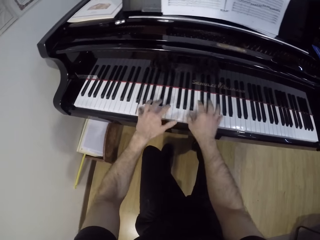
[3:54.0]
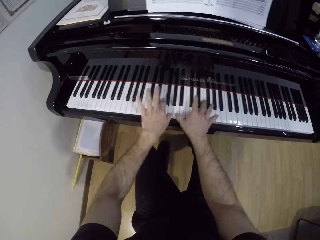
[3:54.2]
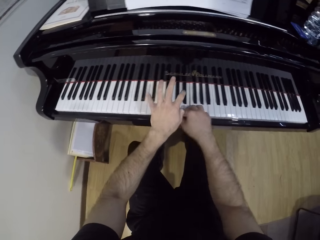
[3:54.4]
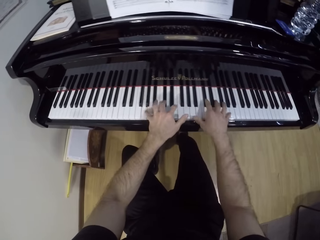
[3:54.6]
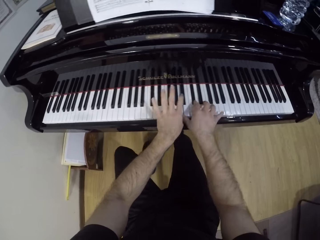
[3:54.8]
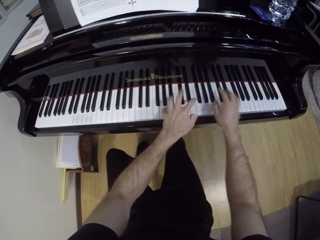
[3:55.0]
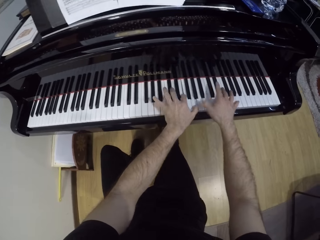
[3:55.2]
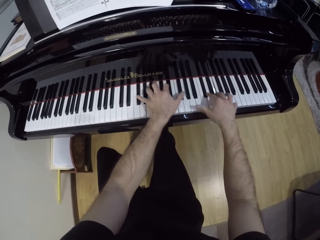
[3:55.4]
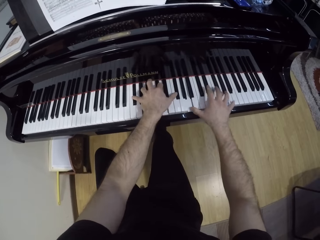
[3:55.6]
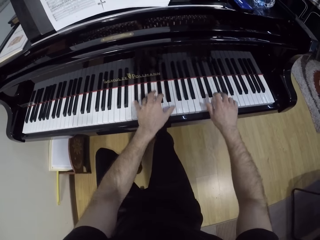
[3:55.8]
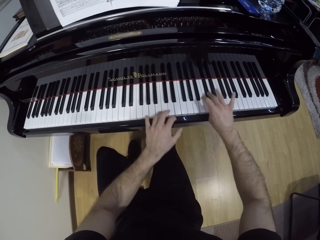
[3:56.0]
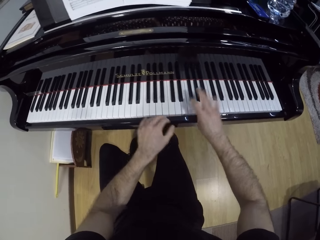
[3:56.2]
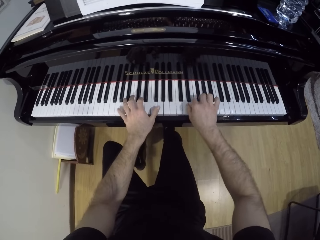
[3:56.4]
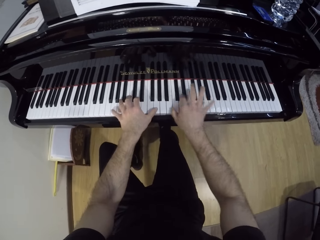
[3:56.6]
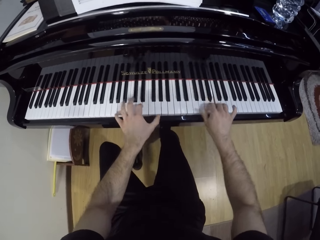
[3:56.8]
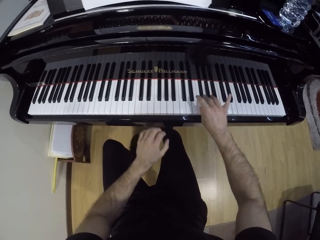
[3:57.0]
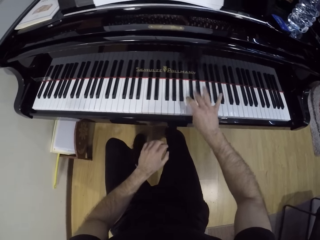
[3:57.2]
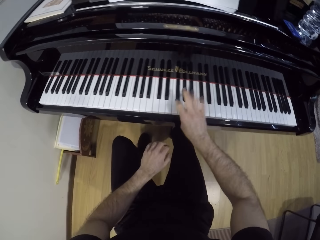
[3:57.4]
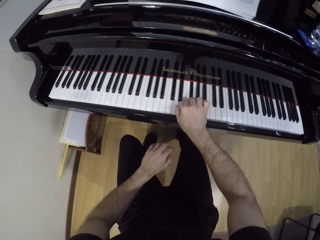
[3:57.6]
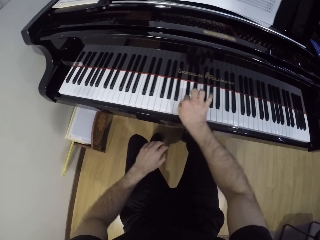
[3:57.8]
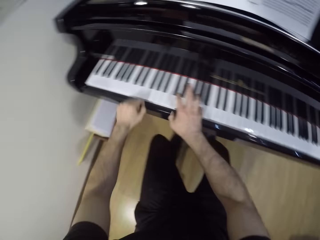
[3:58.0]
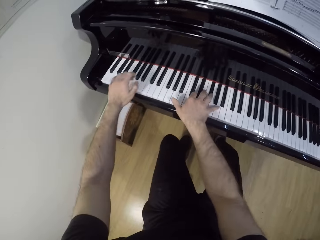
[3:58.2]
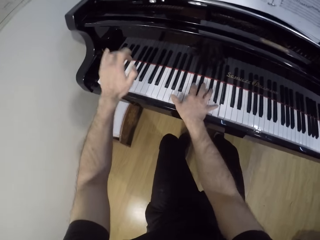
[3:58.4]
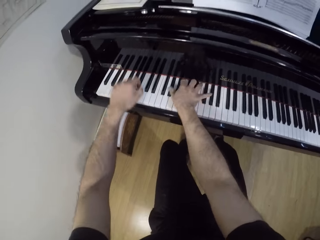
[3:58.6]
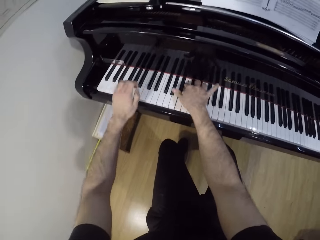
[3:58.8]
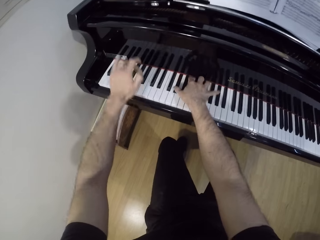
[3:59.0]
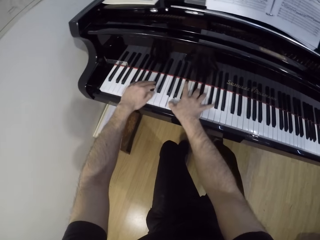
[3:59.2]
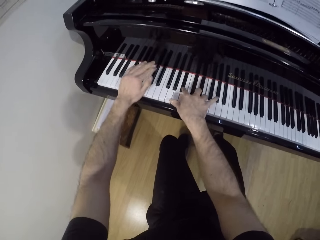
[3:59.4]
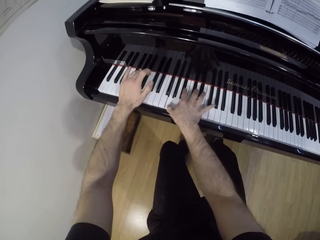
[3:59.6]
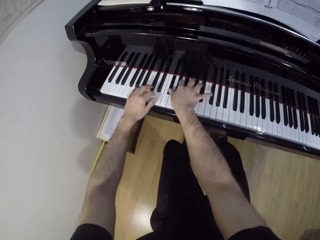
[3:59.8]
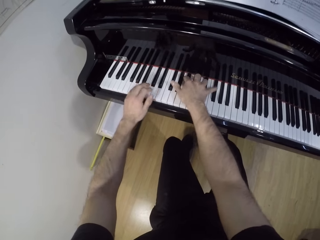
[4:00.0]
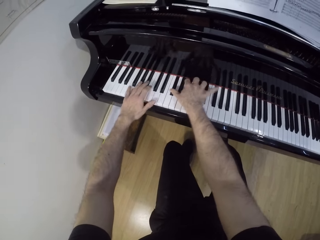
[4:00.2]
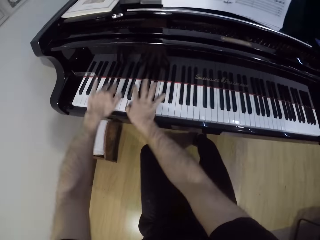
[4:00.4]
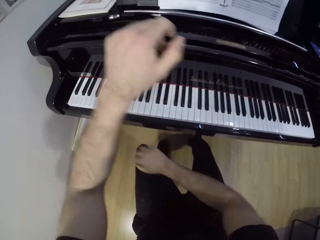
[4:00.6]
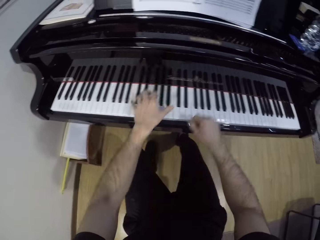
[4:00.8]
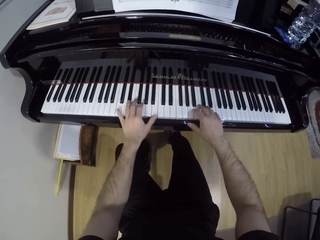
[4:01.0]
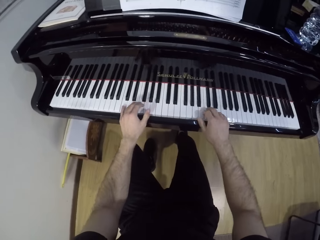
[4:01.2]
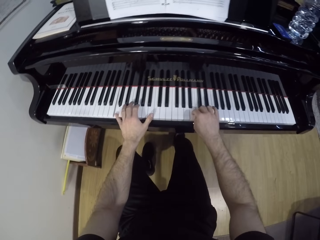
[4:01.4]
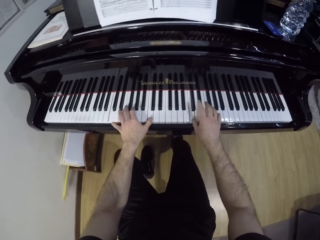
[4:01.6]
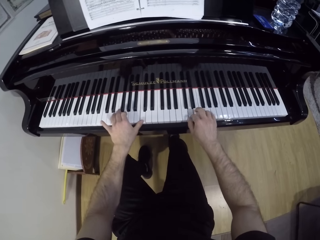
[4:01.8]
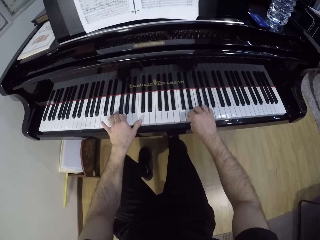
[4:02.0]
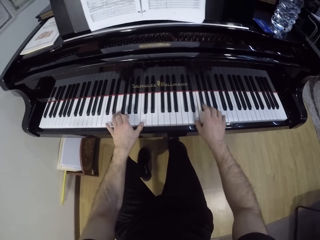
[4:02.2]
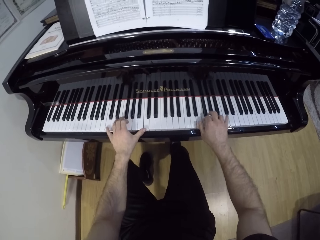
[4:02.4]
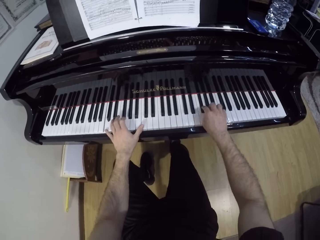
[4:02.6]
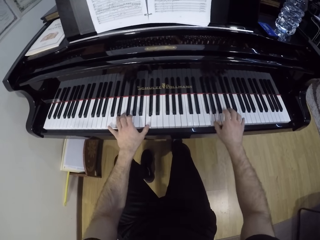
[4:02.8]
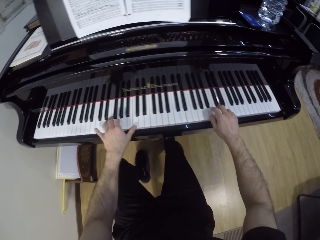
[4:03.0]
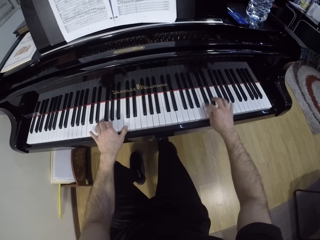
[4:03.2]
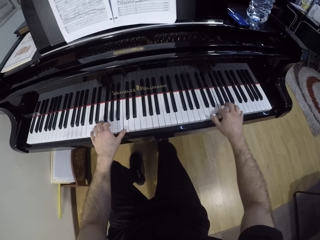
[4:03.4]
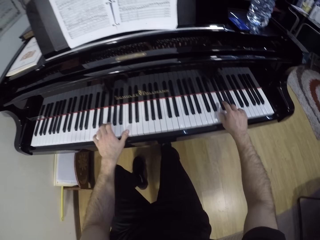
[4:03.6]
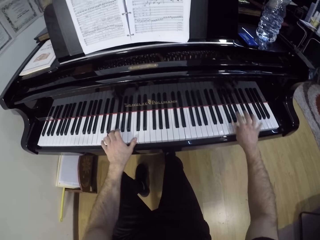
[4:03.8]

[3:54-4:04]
The camera wearer plays the piano with his right hand. He plays the piano with both hands. He plays the piano with his right hand. He plays the piano with both hands.

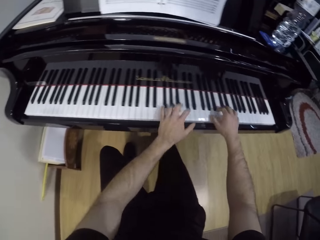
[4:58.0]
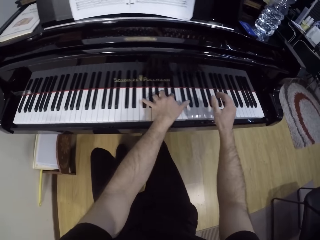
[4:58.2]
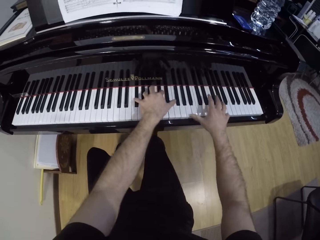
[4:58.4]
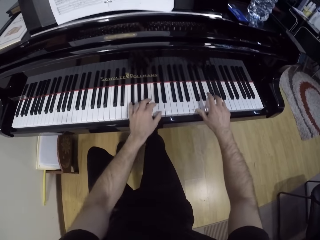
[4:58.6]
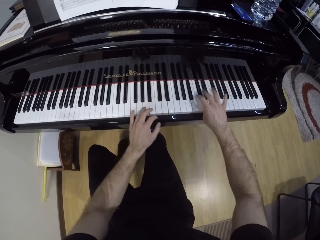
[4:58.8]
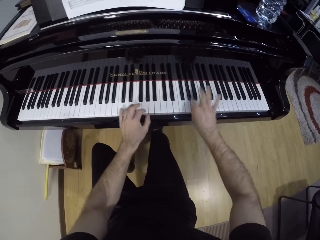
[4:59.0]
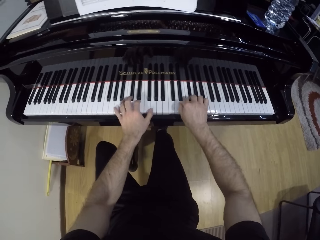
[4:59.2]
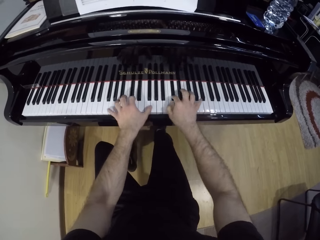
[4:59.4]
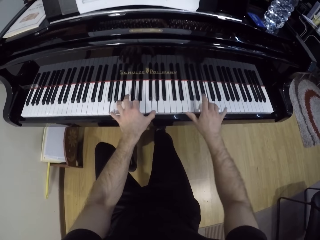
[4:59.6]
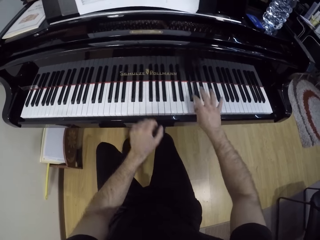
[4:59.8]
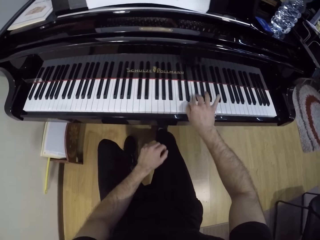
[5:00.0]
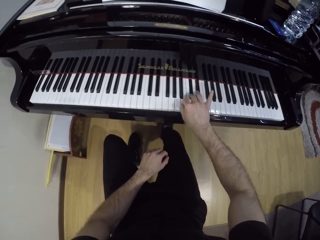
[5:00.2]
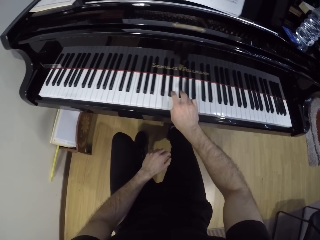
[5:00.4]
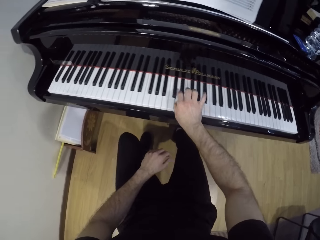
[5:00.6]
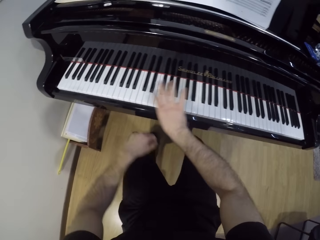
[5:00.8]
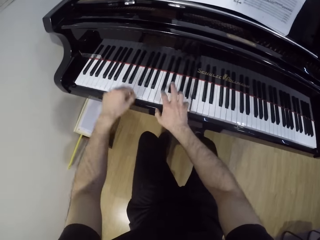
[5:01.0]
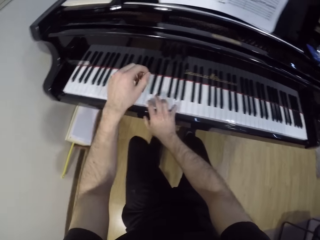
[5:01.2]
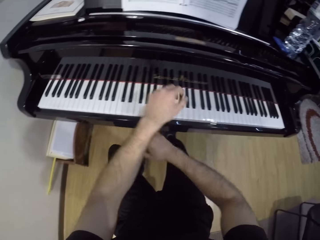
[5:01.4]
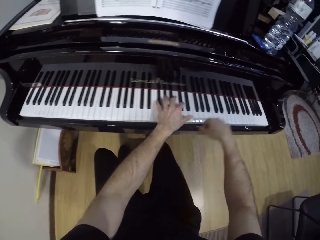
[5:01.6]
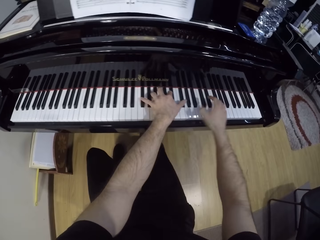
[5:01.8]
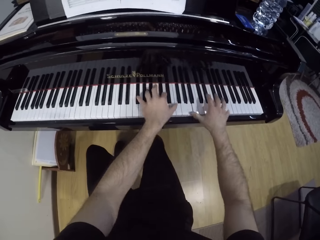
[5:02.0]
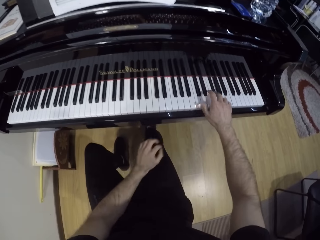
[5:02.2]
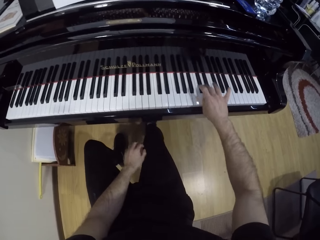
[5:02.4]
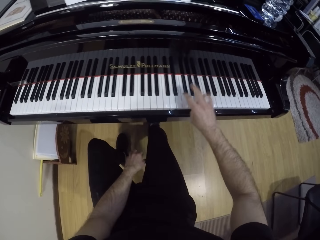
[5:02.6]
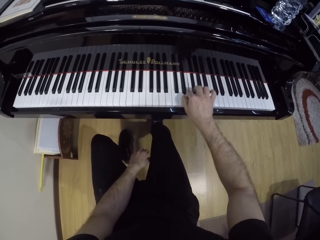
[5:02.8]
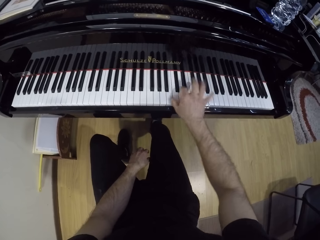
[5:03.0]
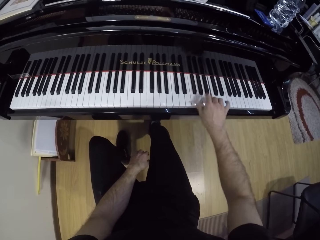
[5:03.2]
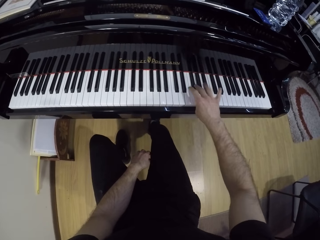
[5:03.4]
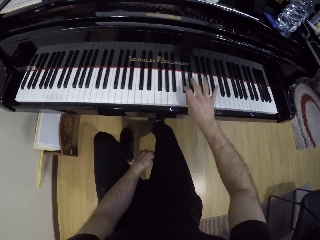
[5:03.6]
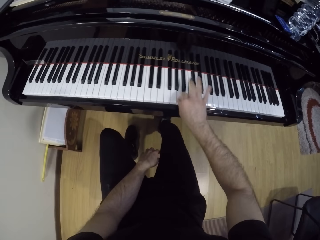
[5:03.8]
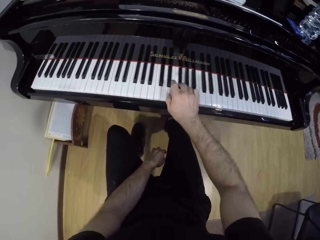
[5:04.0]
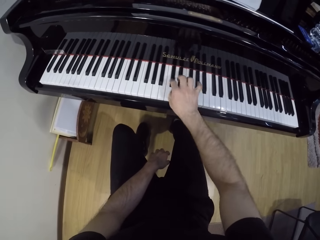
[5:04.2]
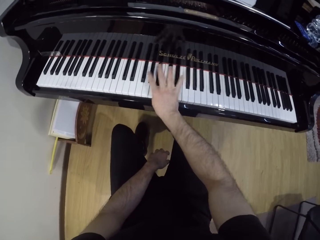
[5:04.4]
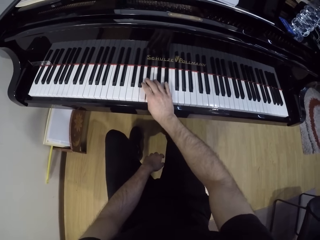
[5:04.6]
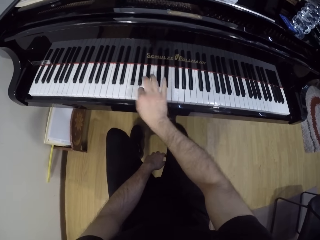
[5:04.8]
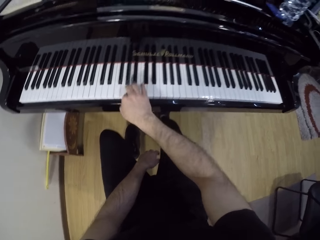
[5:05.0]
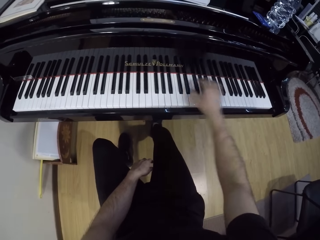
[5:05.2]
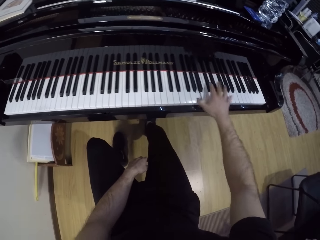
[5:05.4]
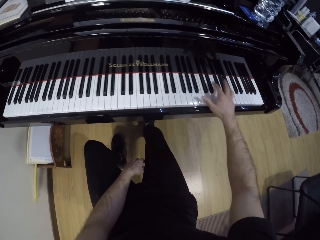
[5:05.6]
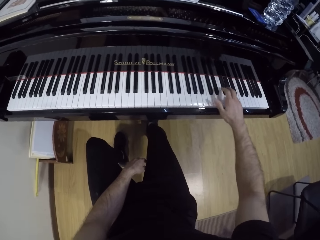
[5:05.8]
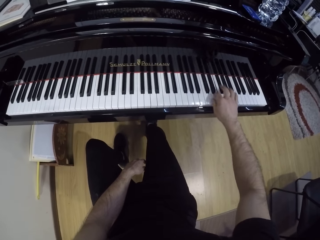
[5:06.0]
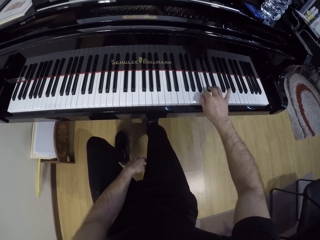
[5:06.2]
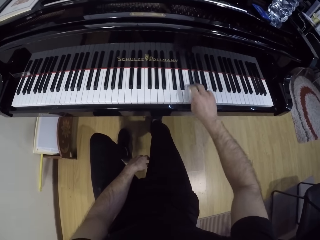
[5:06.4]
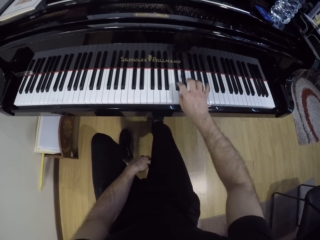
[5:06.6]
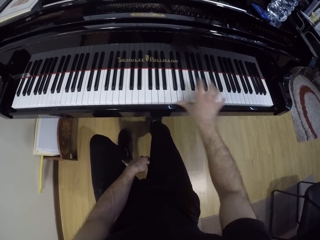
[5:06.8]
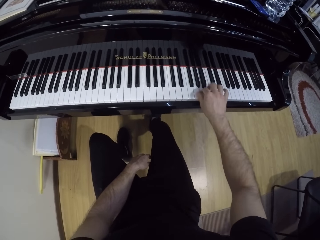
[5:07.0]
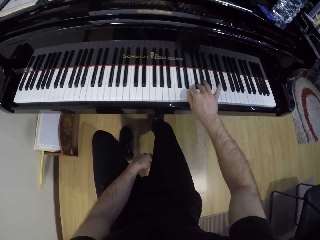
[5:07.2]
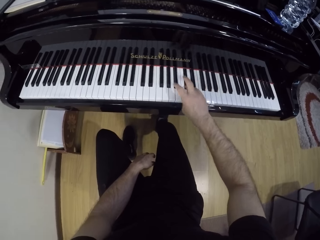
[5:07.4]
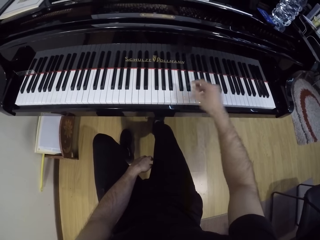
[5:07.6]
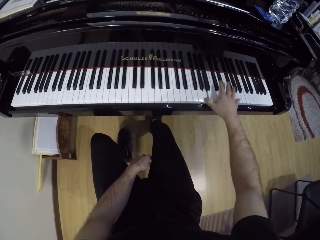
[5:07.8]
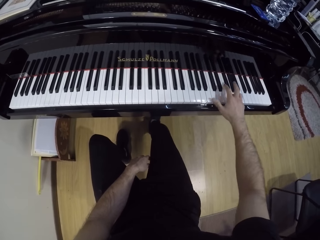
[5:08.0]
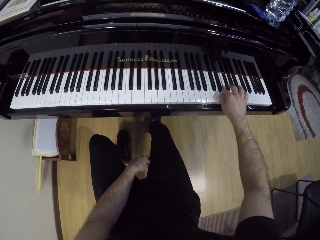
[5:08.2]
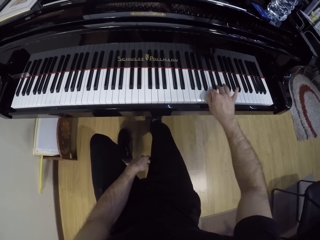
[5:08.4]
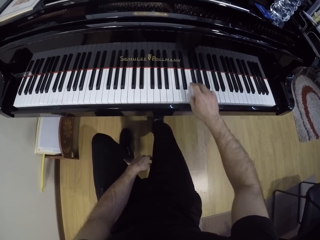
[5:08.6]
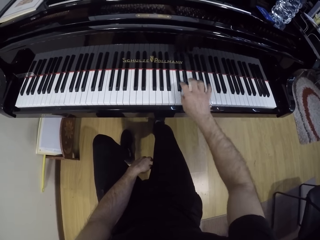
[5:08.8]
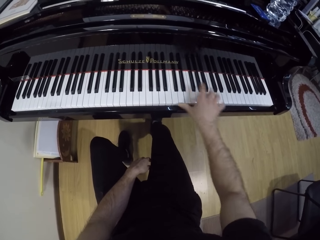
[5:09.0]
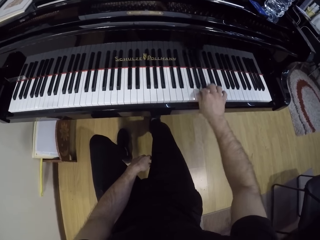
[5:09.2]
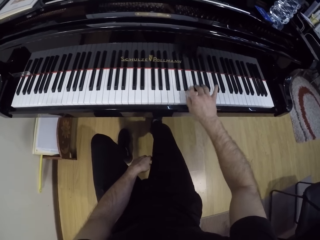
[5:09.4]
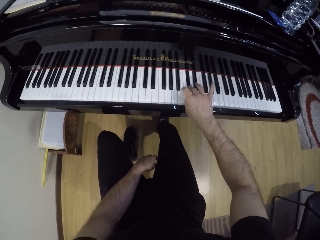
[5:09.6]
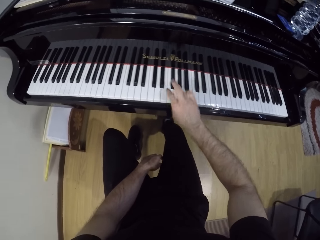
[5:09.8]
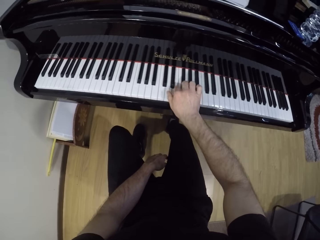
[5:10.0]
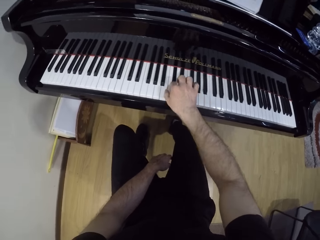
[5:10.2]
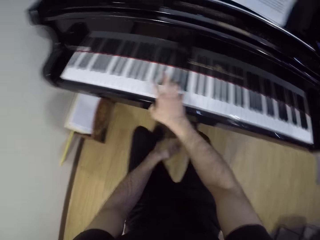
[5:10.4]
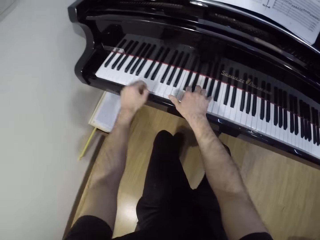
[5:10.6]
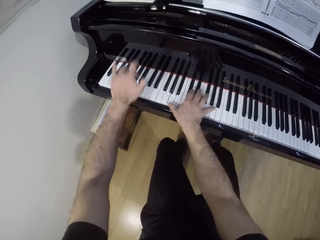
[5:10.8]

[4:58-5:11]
The camera wearer plays the piano with his right hand. He plays the piano with both hands. He plays the piano with his right hand.
